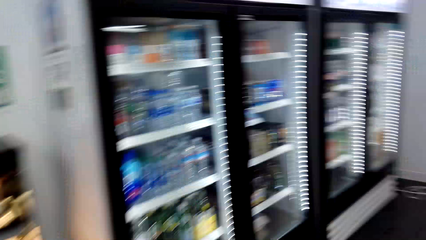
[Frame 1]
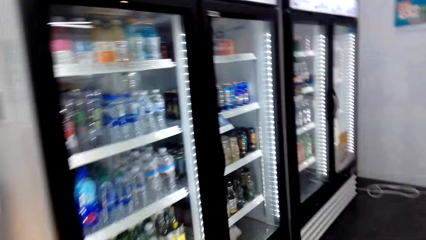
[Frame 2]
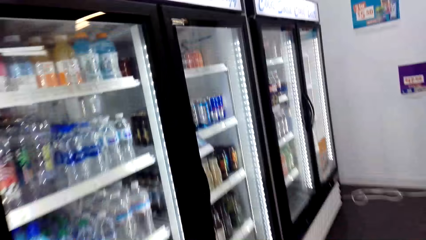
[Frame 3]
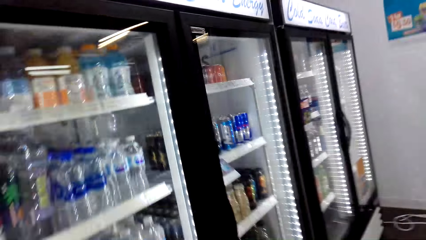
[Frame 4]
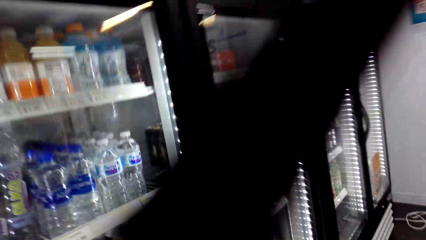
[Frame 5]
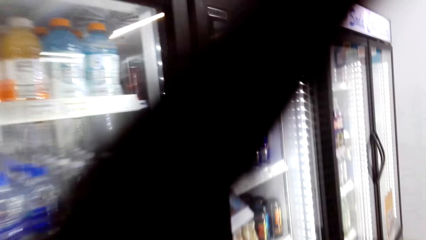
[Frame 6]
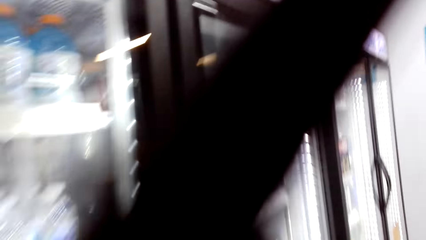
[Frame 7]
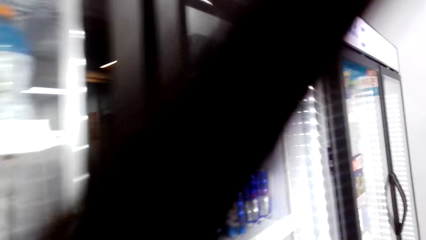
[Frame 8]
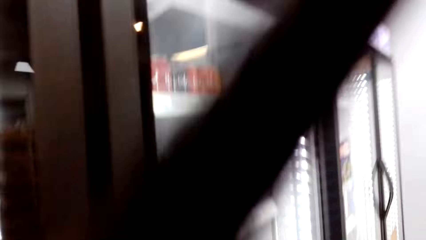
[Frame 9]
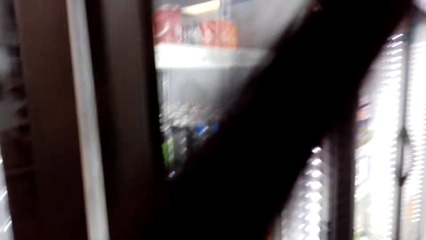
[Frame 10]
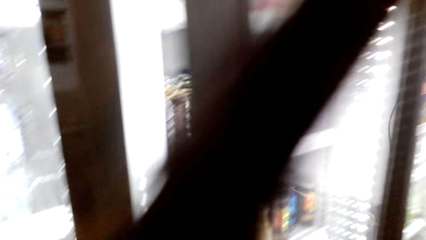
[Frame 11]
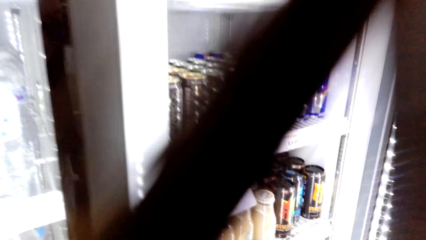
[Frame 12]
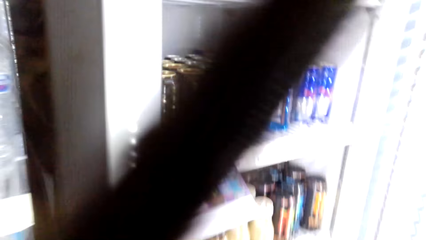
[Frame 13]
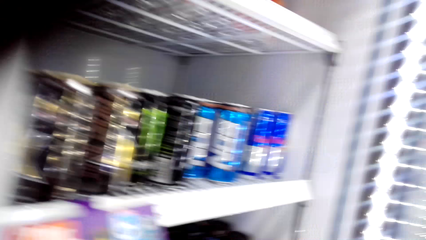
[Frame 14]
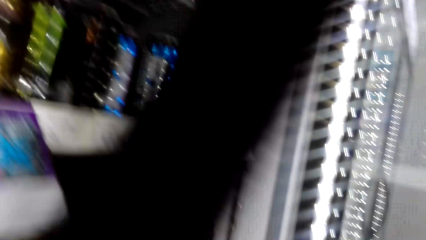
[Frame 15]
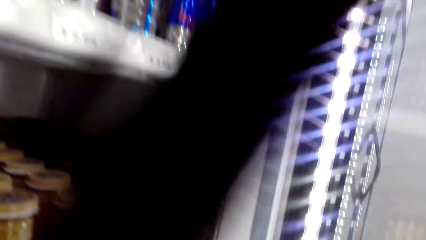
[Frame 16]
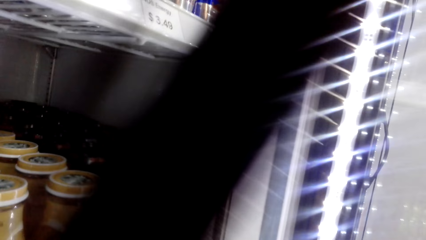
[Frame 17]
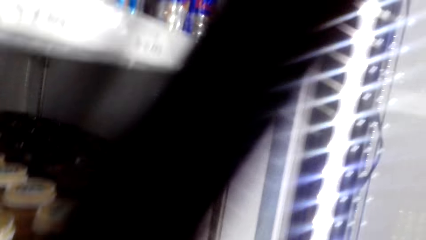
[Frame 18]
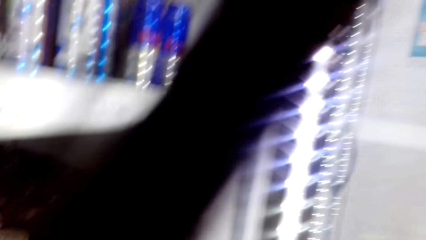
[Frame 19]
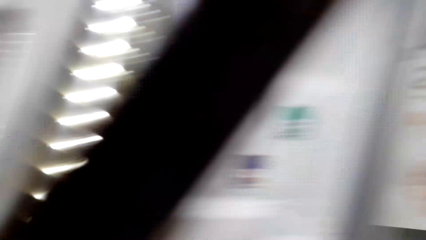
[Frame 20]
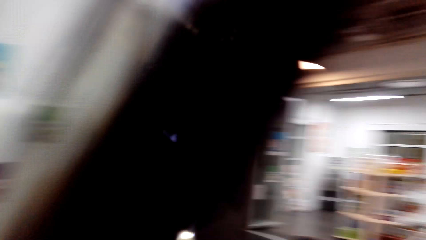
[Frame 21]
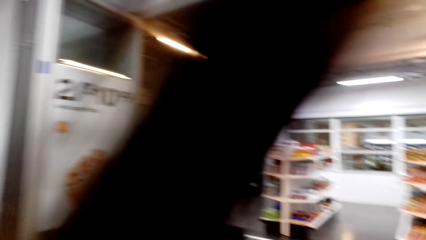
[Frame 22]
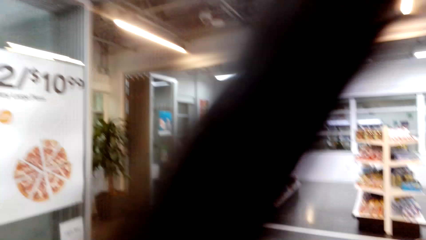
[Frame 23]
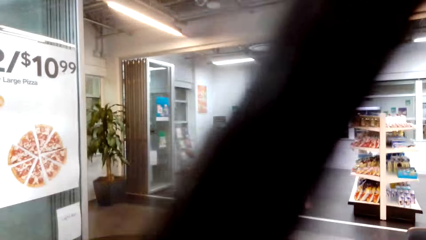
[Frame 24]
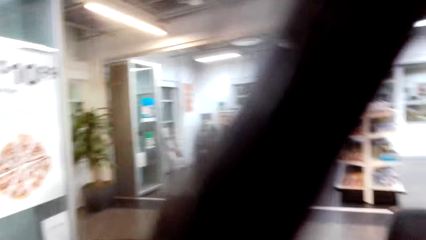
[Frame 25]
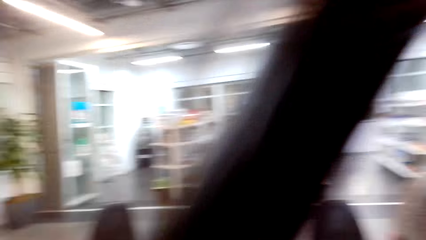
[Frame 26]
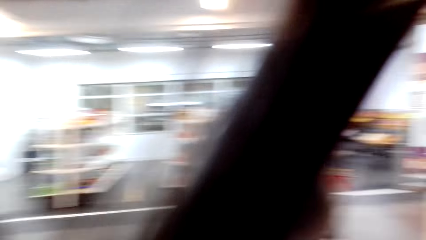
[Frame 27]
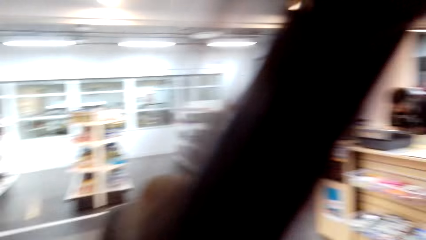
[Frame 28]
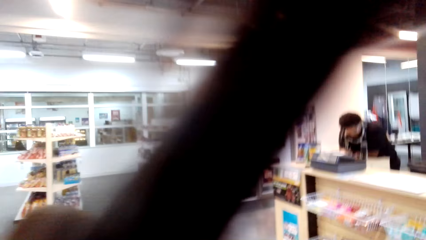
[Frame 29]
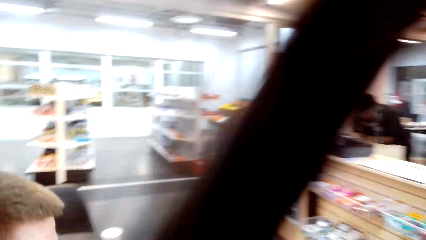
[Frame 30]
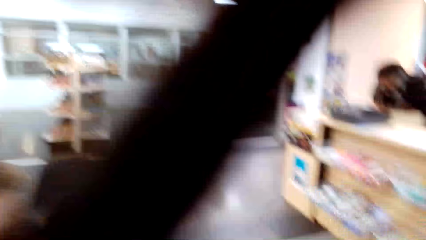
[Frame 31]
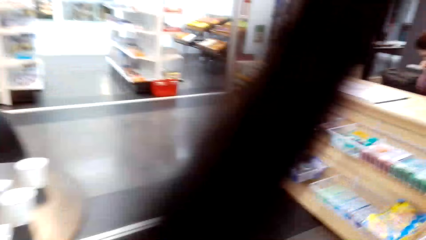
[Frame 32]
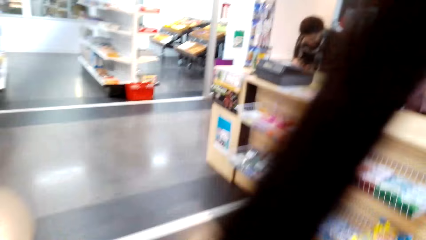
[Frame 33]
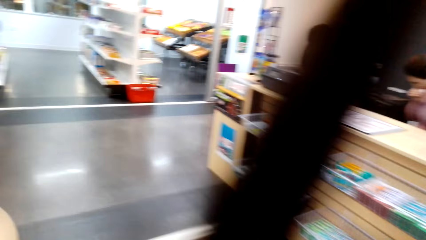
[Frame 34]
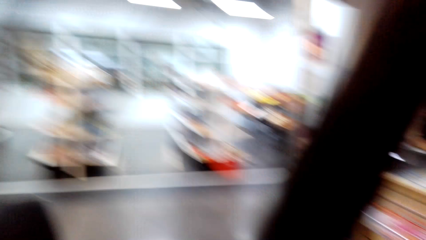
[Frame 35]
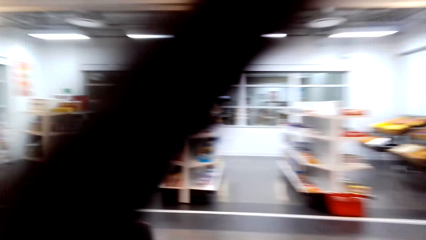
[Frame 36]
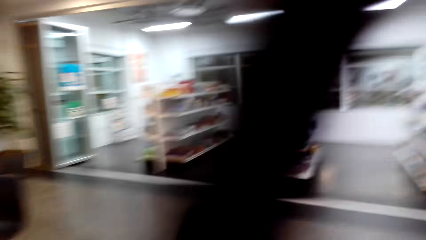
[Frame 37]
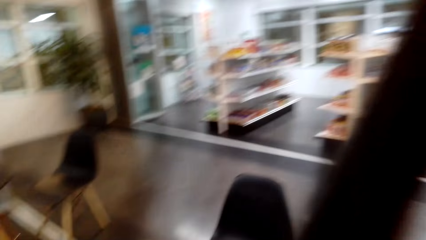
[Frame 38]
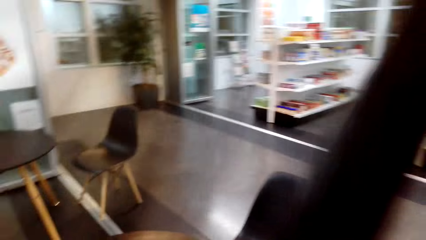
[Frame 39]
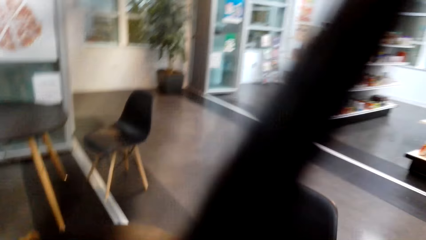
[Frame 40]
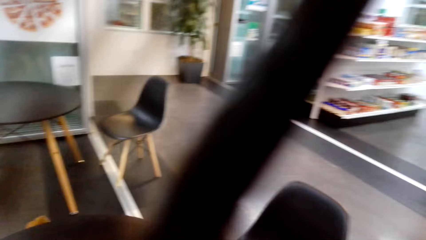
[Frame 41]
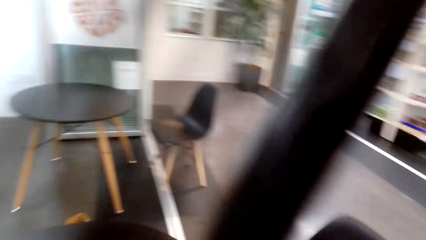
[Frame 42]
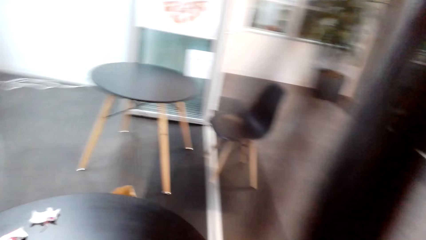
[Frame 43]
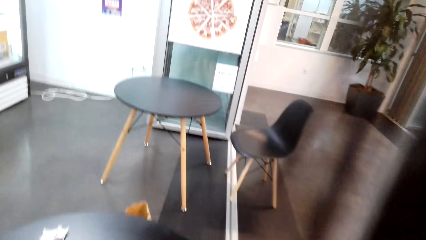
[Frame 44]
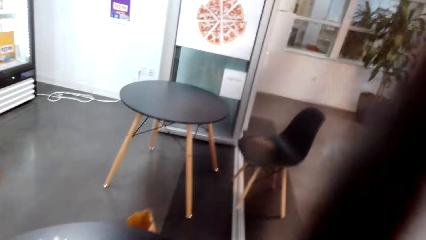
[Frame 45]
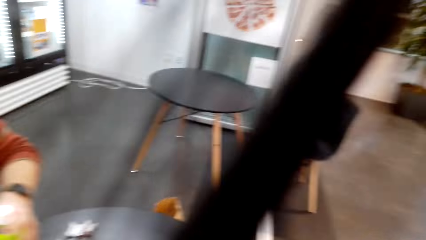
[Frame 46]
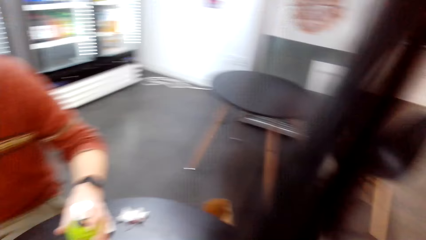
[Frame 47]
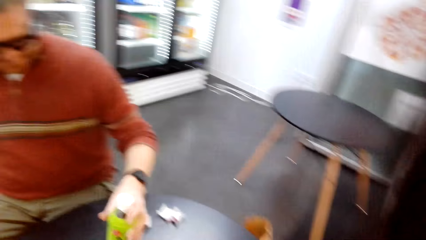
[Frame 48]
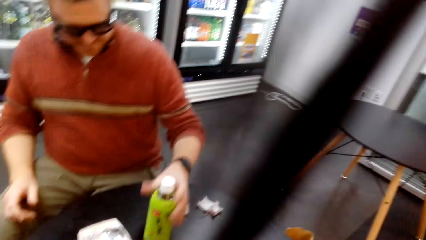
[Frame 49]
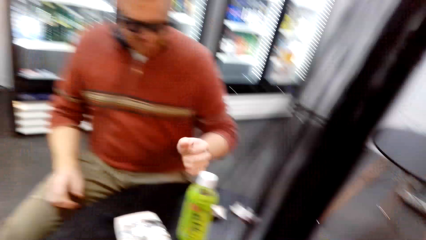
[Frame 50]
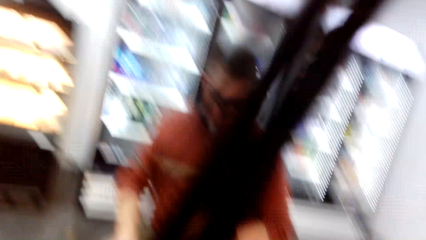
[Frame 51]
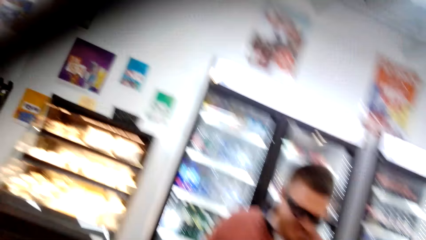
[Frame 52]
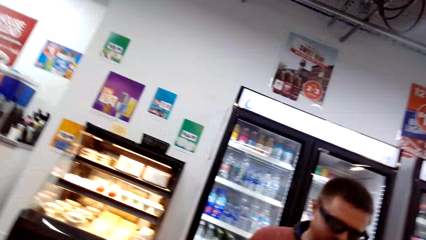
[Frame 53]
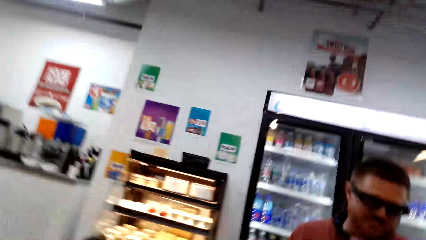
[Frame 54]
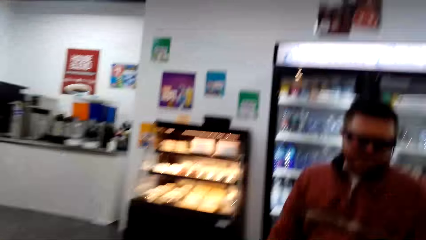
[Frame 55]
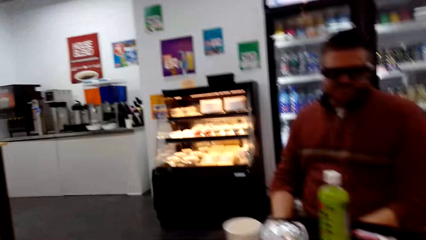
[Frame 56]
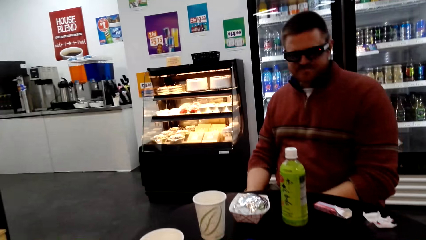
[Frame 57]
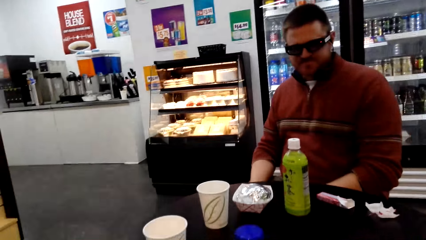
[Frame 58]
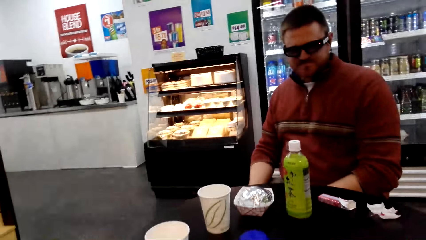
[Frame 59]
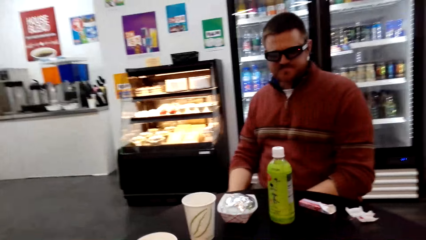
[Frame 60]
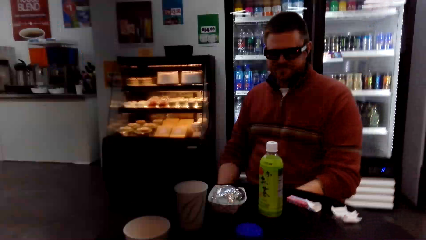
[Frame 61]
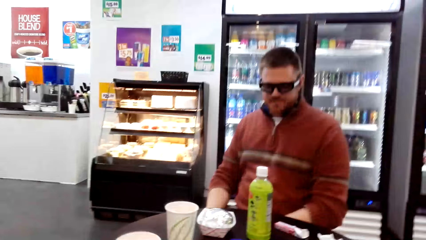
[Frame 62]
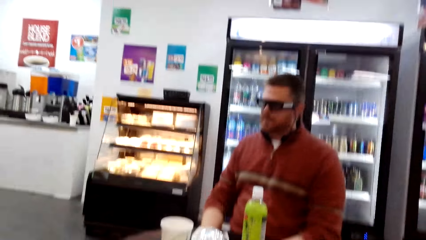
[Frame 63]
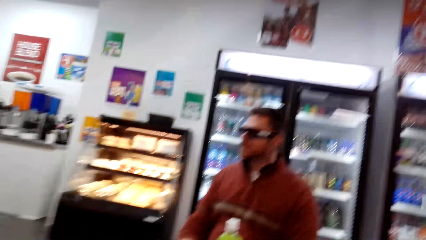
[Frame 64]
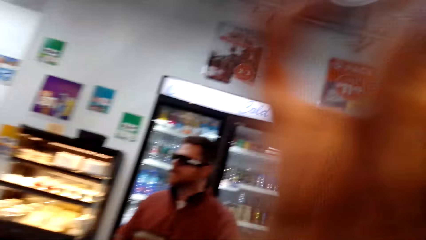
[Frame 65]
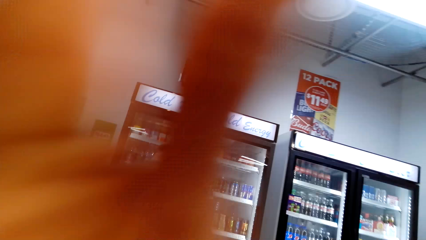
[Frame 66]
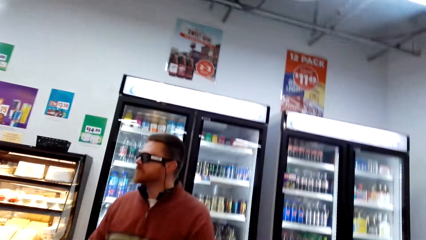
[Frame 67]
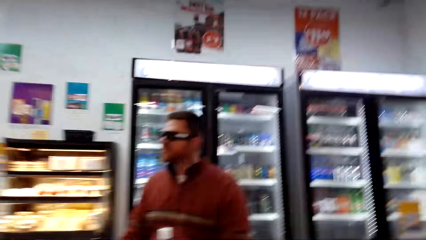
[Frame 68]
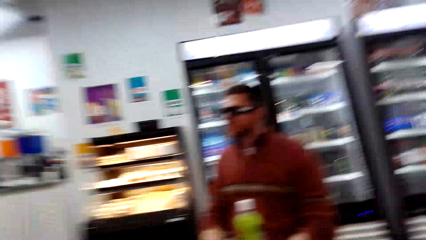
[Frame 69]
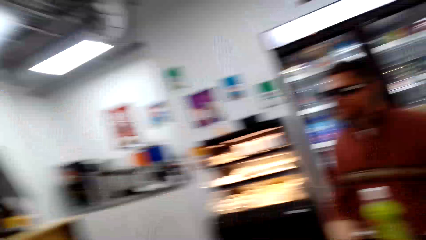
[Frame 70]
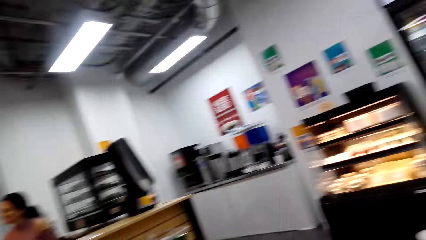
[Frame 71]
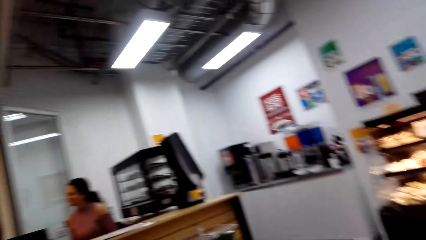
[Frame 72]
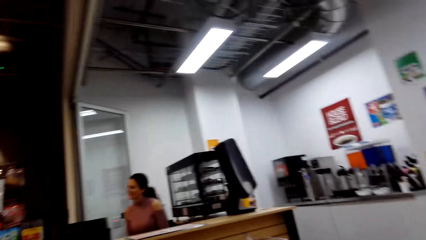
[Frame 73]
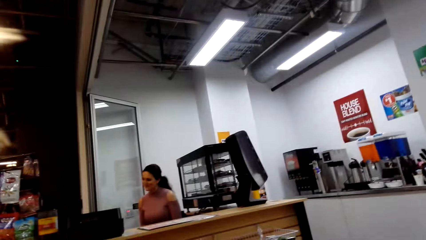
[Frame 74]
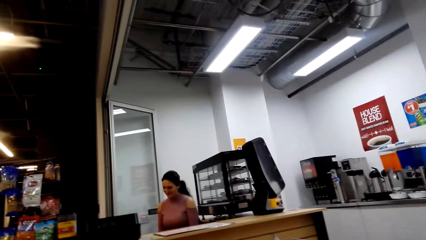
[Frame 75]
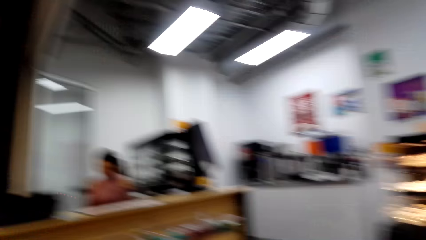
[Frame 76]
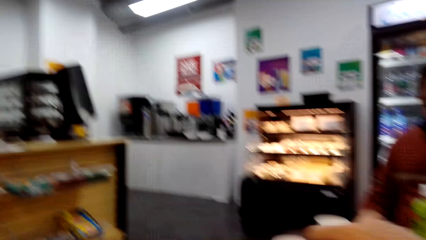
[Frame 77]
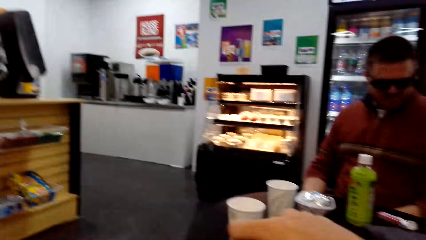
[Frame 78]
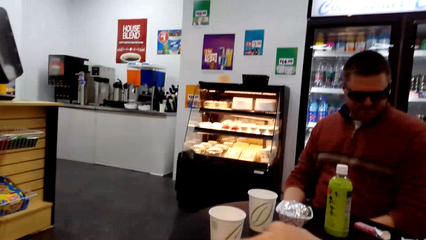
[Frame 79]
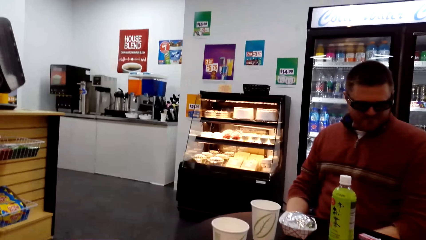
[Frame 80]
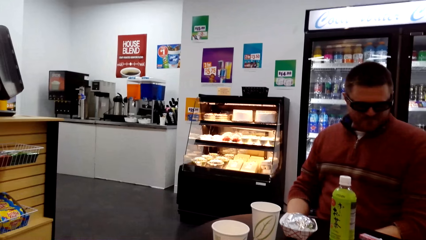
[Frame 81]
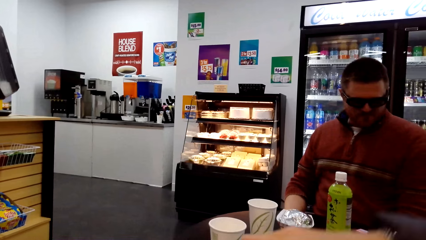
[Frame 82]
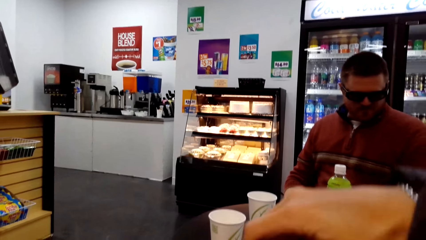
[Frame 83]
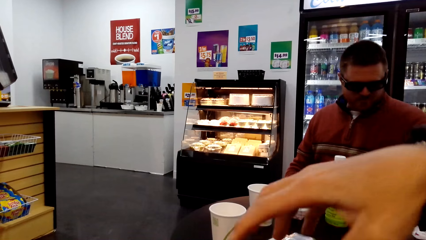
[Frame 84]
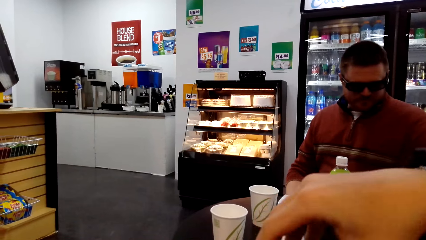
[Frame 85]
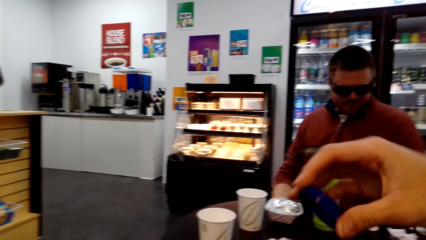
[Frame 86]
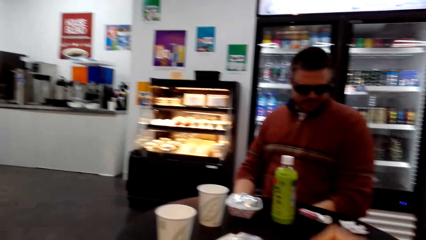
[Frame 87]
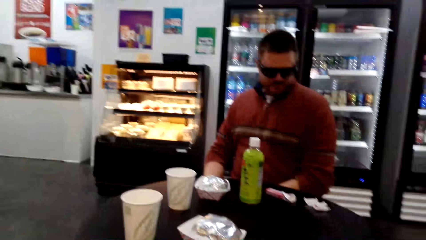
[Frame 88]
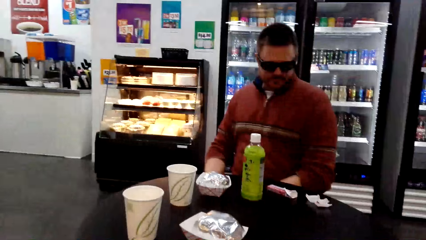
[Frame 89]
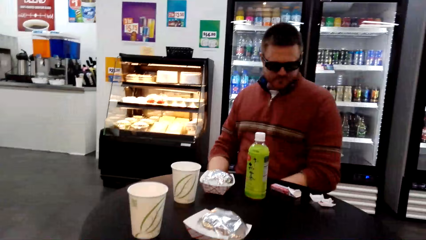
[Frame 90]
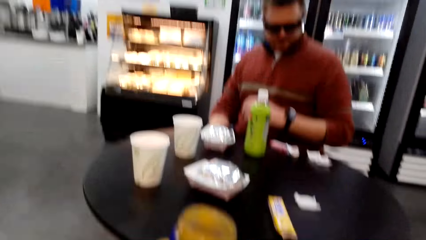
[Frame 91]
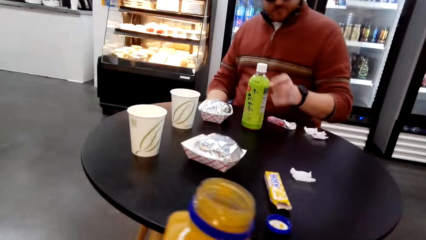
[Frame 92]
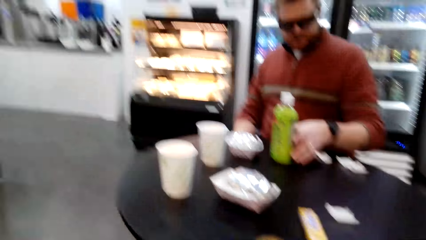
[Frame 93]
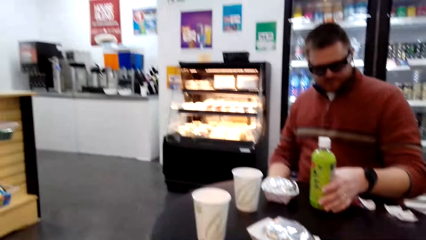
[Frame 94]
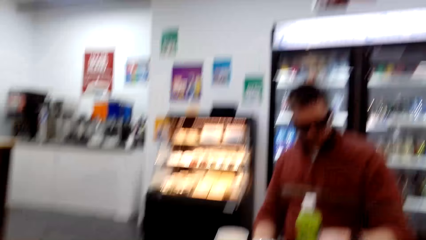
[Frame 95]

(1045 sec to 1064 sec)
The camera wearer opens the display fridge. They take the drink in the display fridge. They sit on the chair. They open the glass lid.
